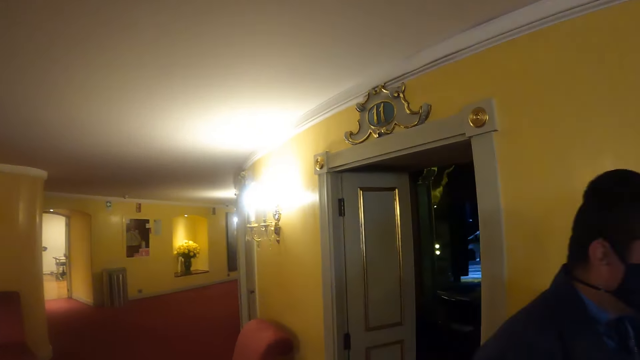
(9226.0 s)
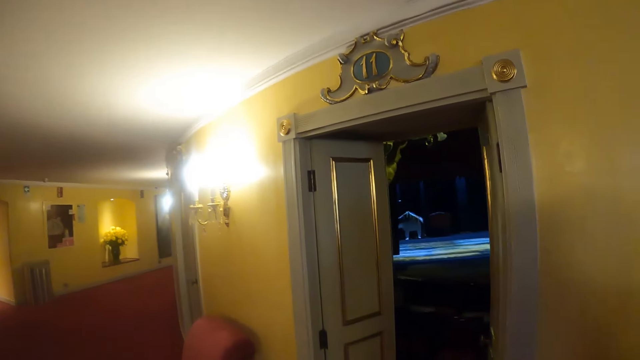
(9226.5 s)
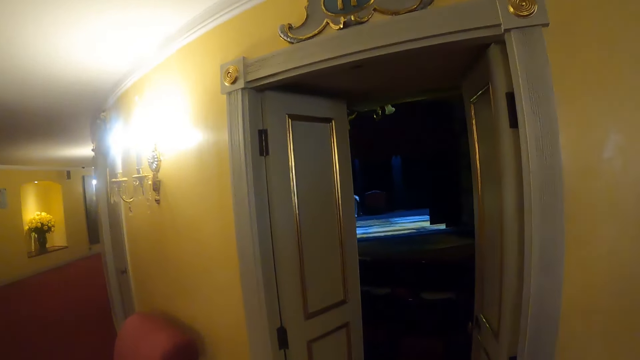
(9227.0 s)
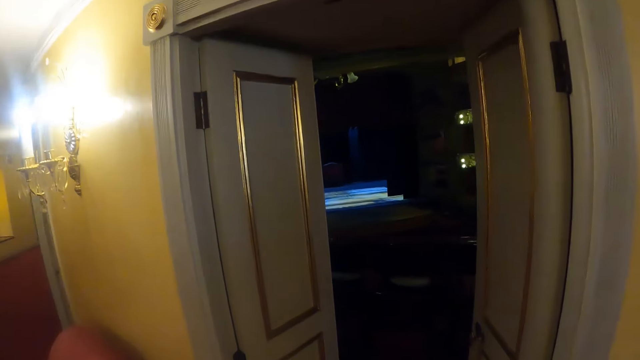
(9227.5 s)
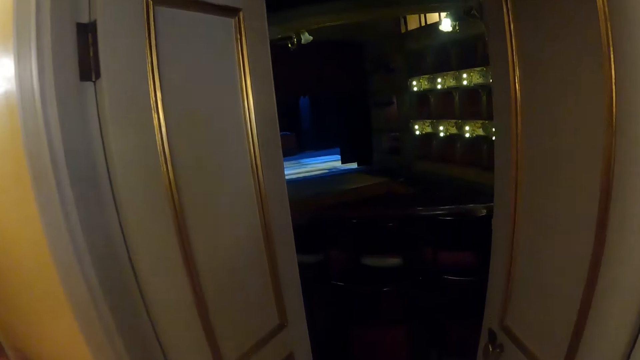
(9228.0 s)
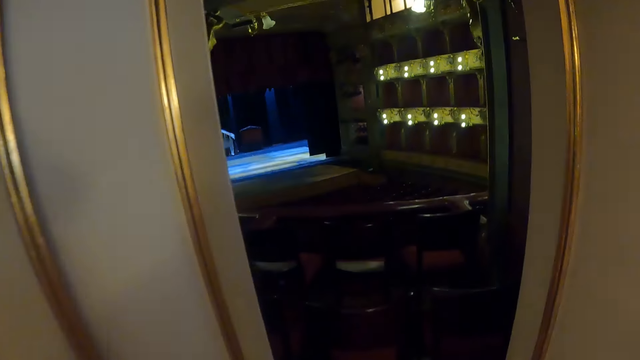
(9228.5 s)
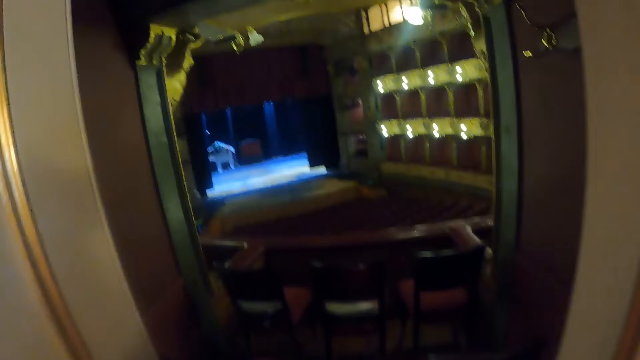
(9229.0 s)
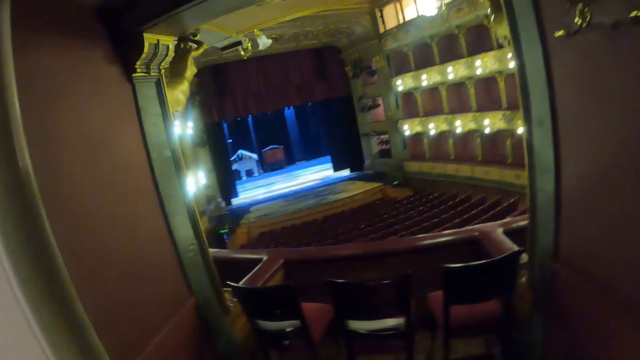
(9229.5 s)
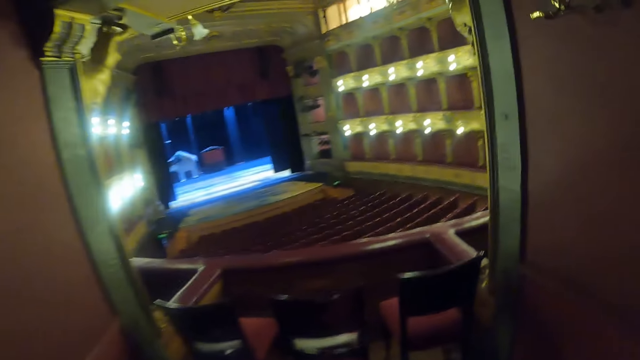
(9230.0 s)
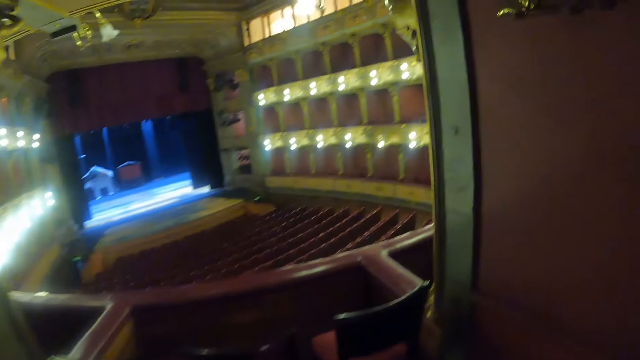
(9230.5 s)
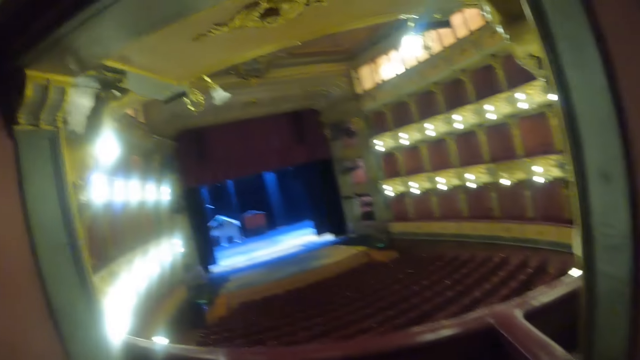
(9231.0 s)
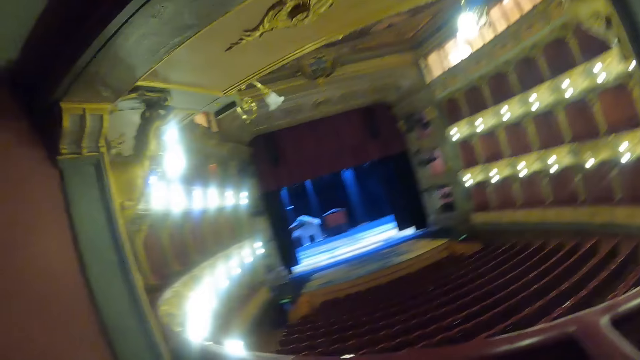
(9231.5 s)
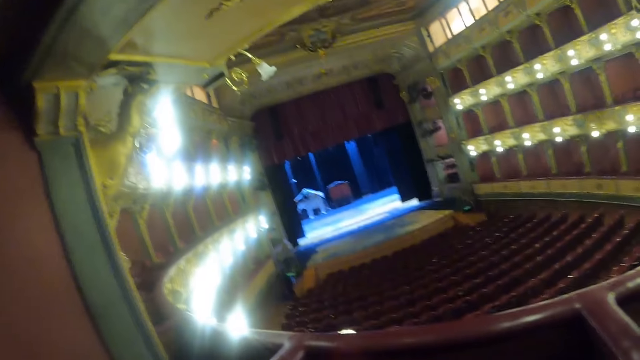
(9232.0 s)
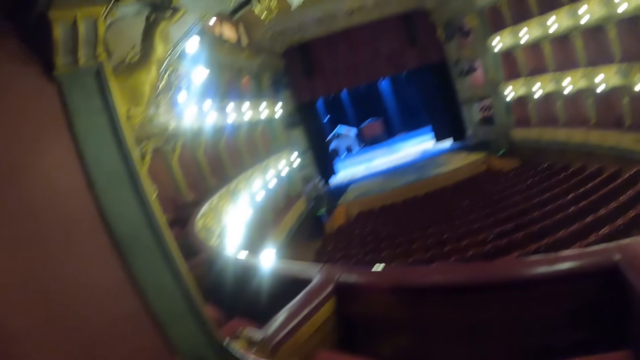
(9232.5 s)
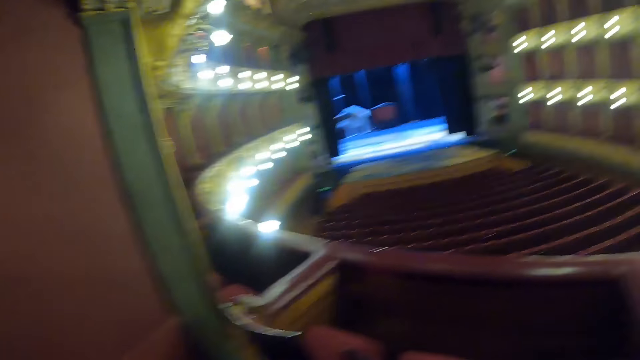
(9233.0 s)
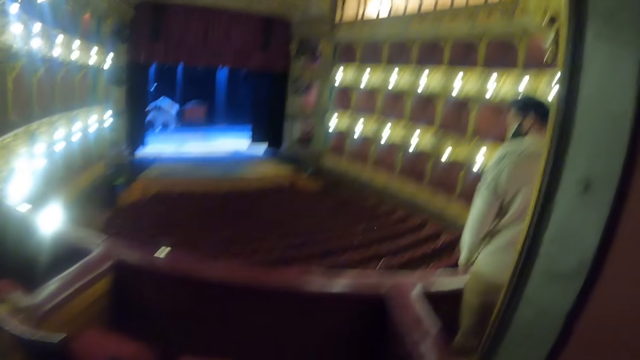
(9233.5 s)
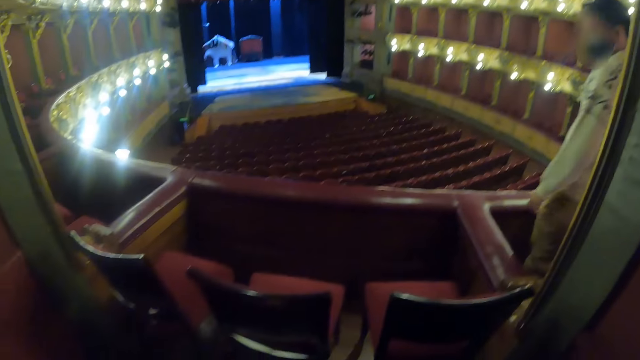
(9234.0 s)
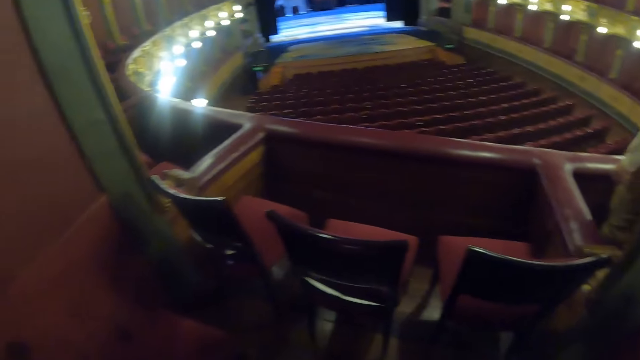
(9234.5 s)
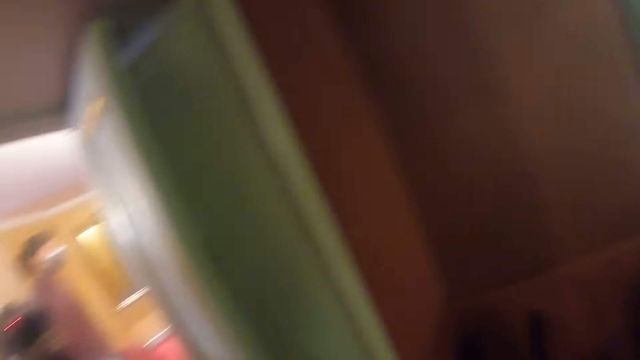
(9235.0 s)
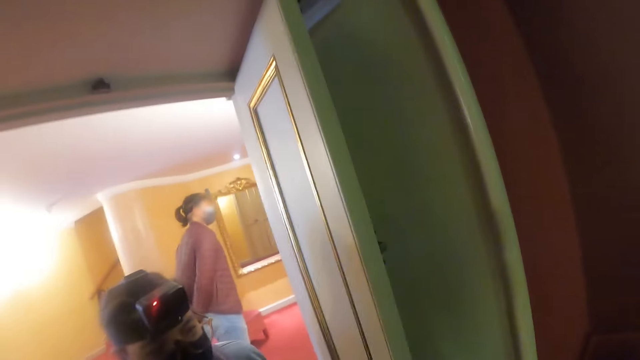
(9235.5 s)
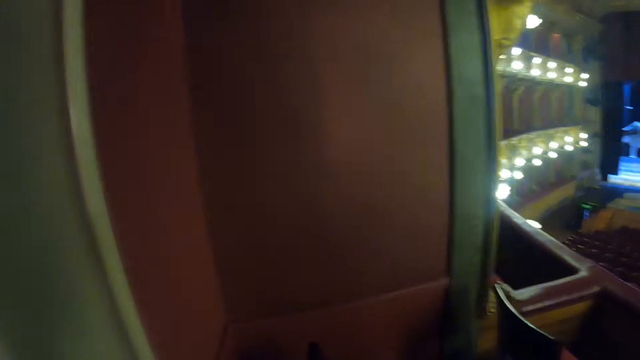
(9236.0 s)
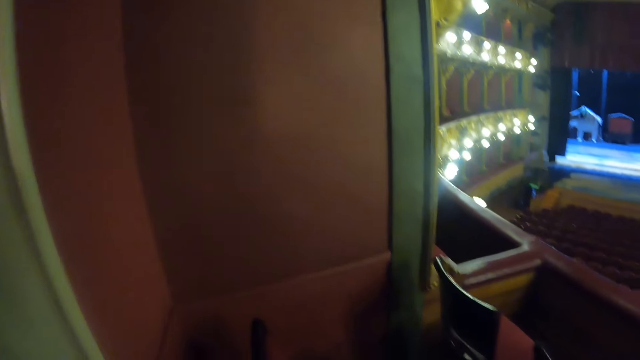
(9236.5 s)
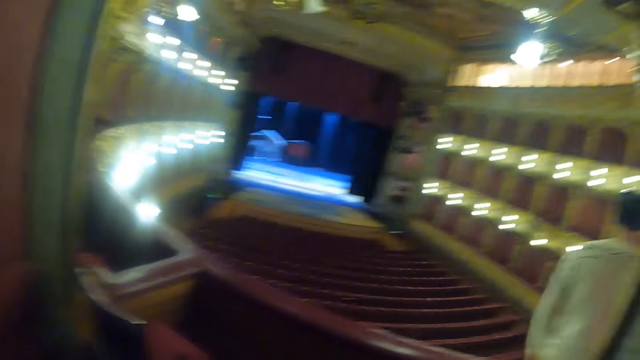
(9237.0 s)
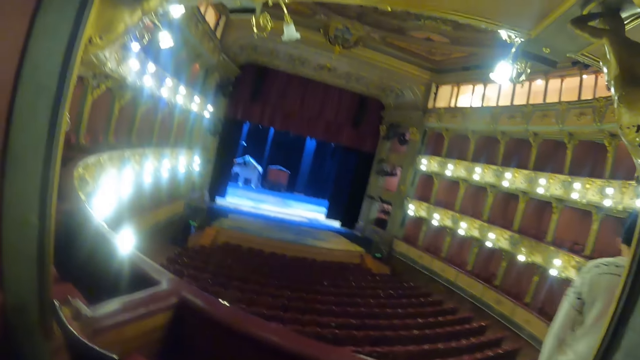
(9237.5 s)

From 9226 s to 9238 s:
The camera wearer enters the room. They look on. They look around.

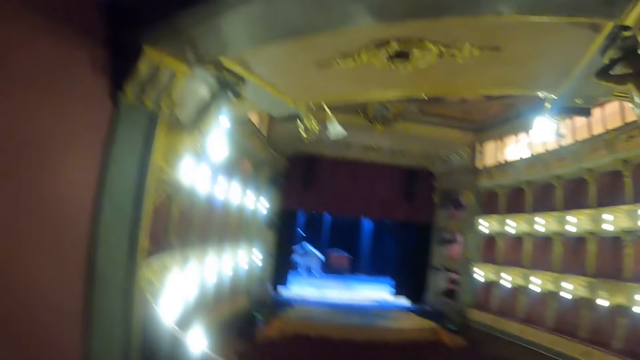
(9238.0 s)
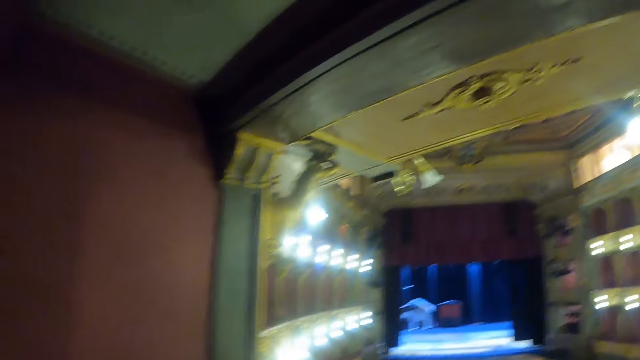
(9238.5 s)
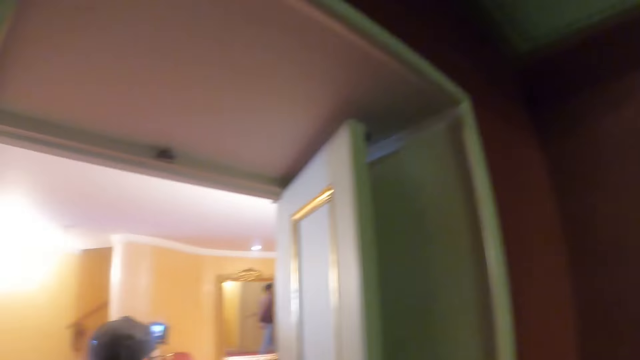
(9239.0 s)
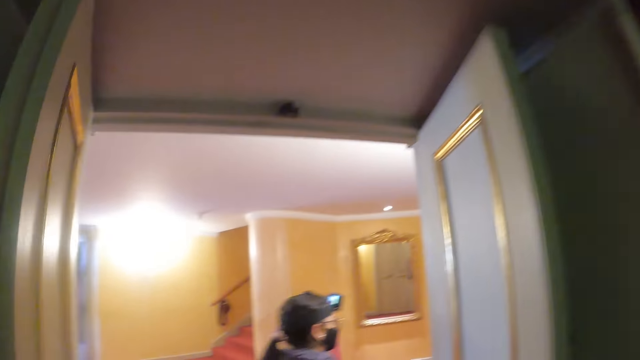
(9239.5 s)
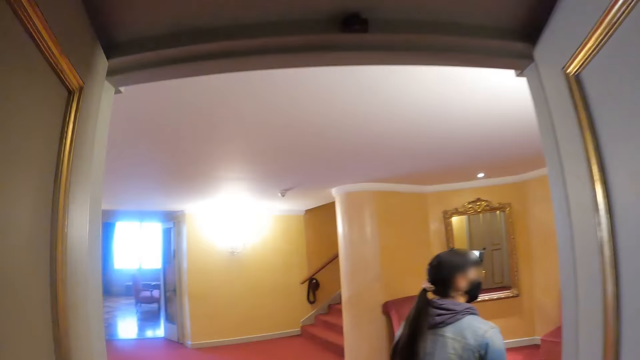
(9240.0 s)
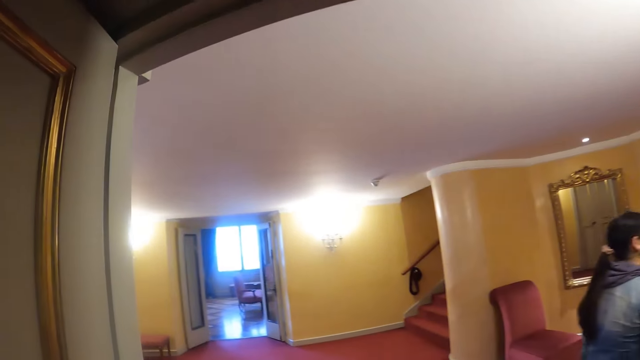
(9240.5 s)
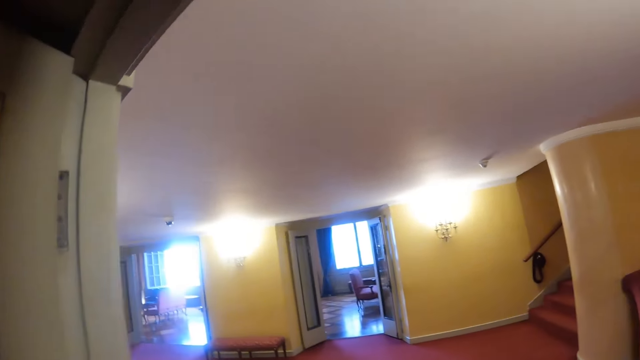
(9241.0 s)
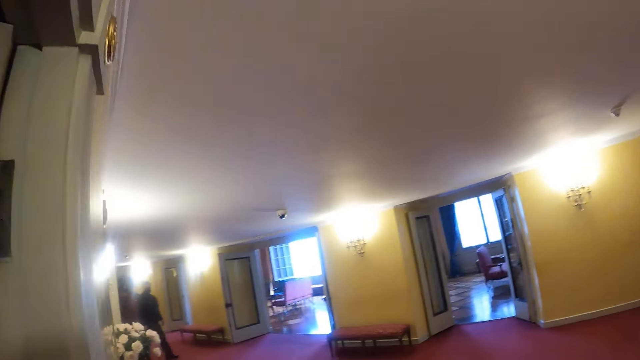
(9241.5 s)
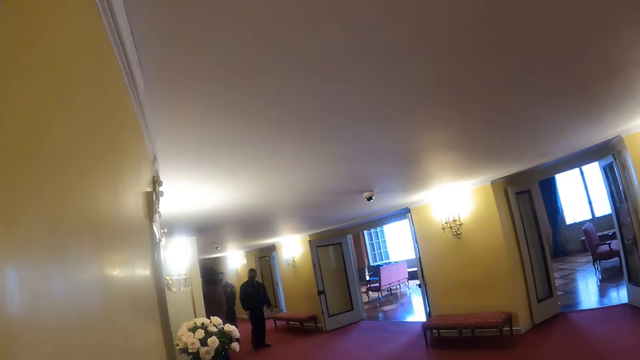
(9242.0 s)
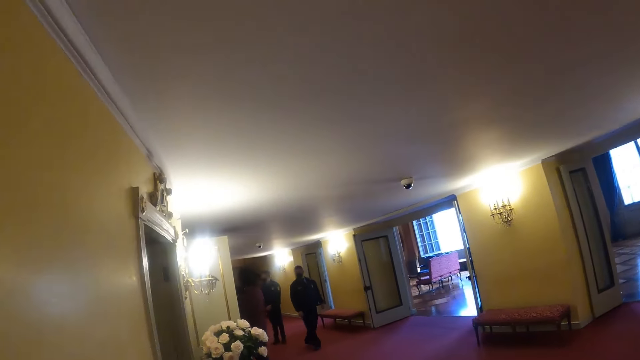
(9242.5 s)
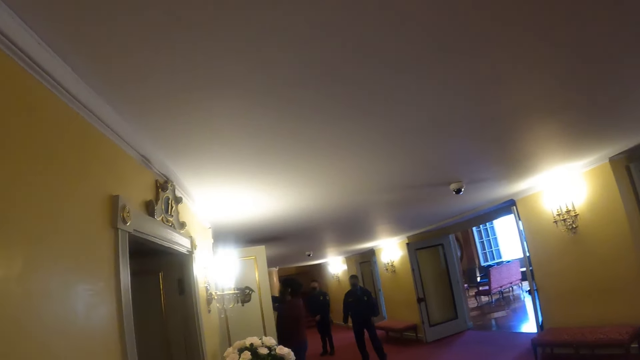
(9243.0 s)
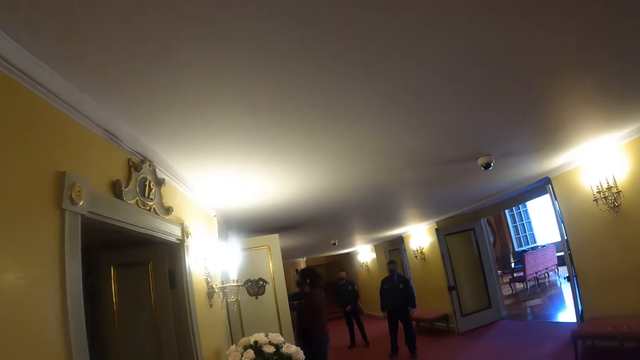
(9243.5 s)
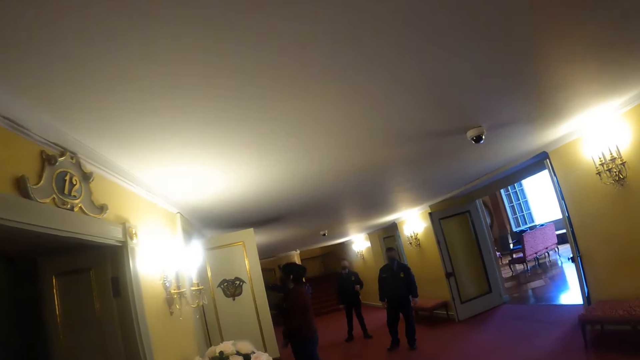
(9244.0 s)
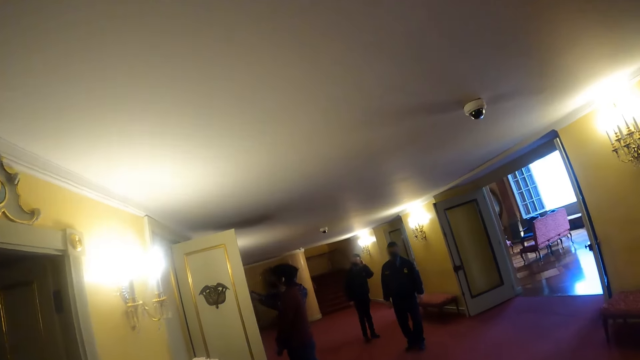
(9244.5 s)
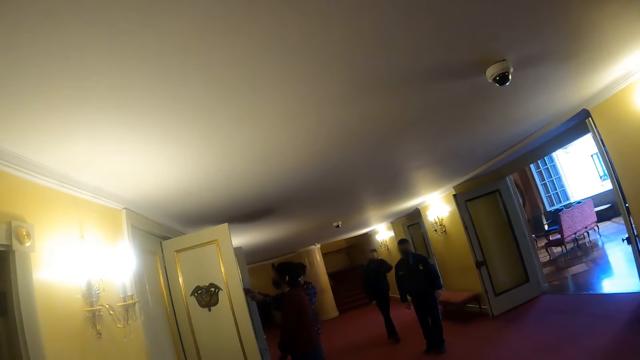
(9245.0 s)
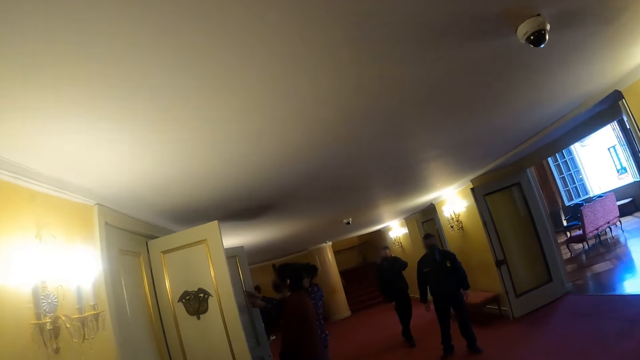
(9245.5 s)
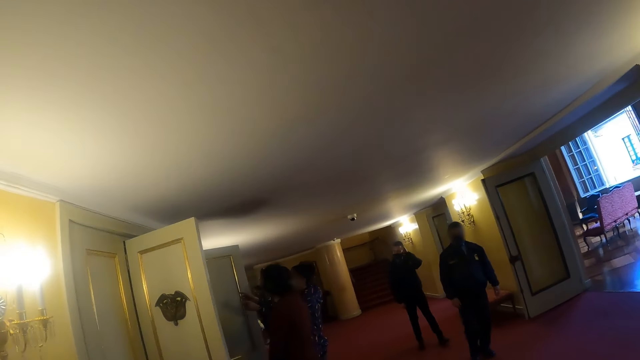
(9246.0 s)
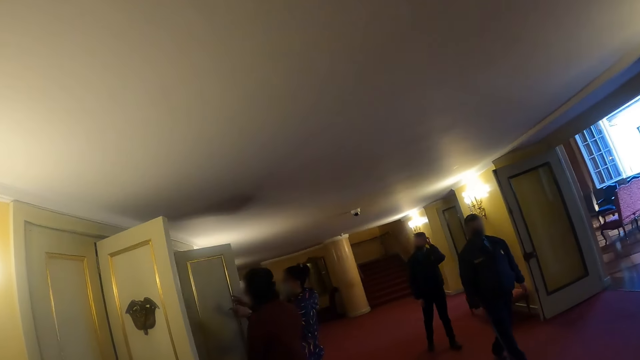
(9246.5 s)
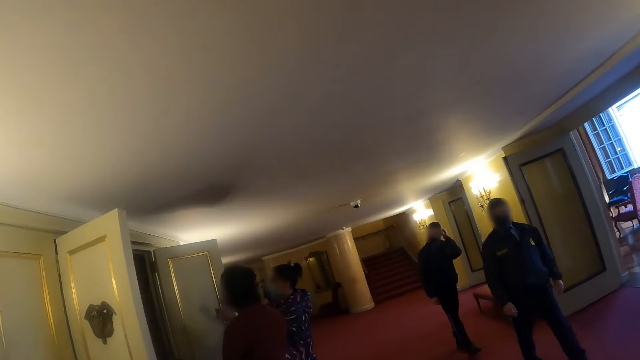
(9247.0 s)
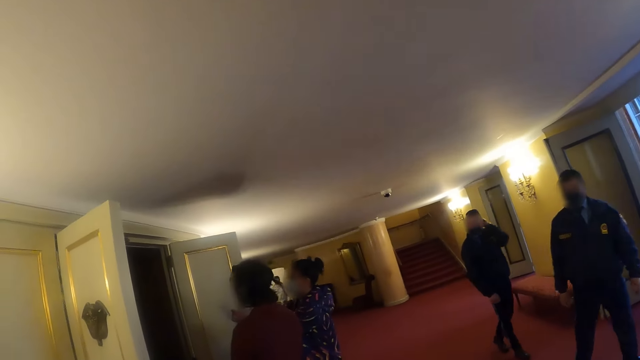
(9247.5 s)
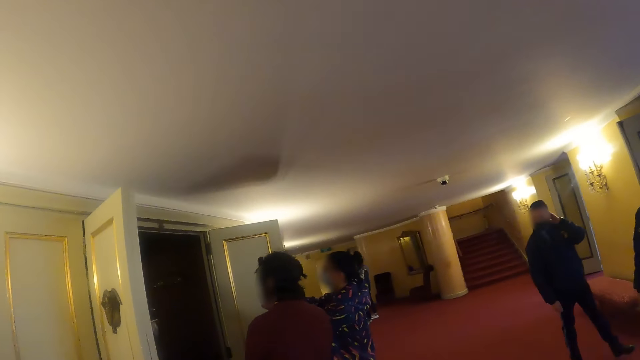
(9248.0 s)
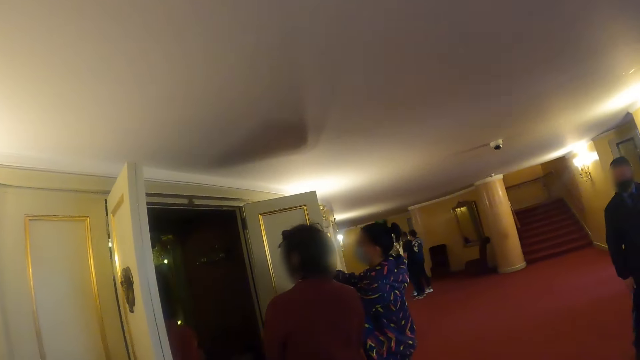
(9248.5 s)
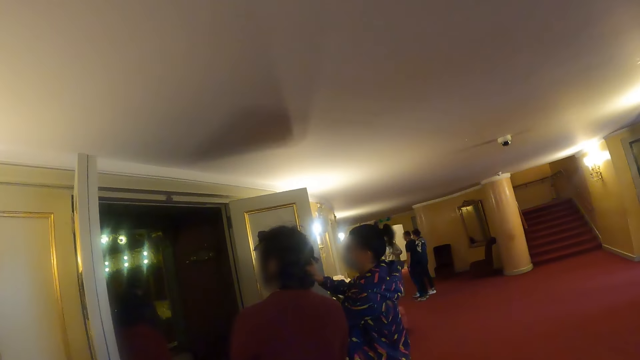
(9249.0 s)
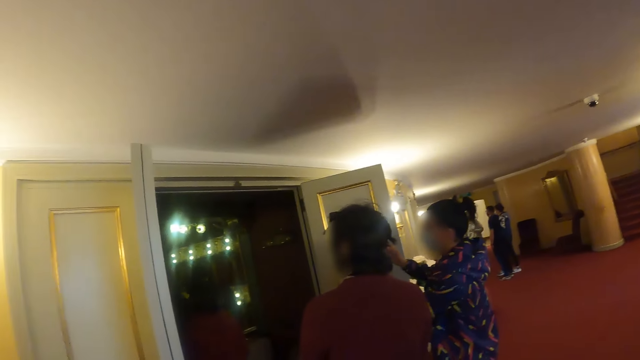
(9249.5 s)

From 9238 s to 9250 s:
The camera wearer walks around.
